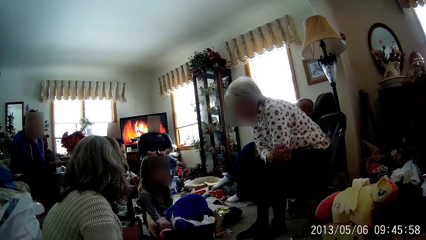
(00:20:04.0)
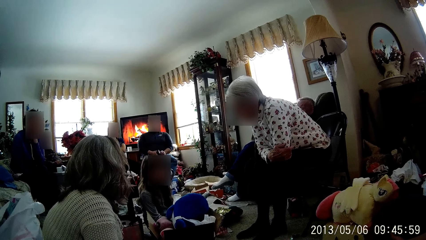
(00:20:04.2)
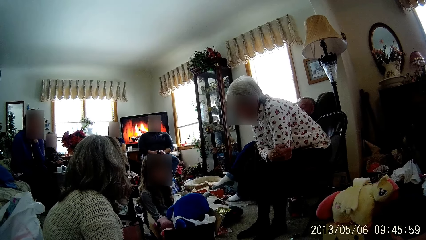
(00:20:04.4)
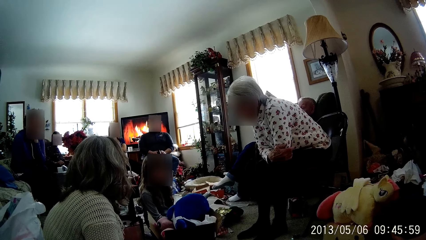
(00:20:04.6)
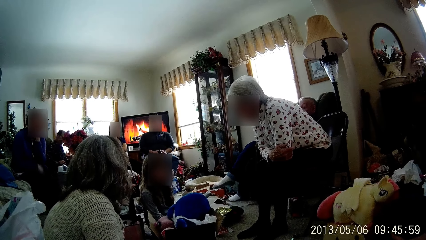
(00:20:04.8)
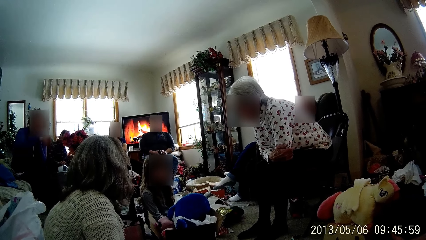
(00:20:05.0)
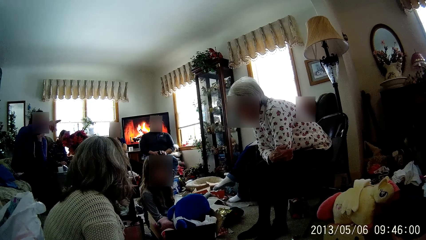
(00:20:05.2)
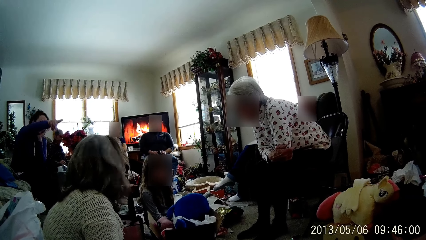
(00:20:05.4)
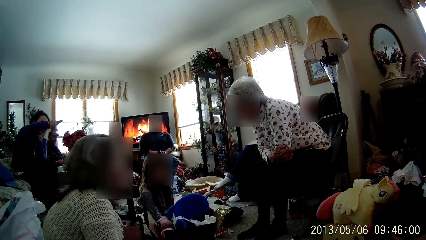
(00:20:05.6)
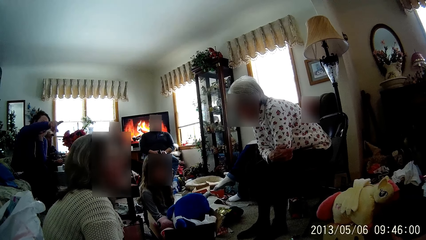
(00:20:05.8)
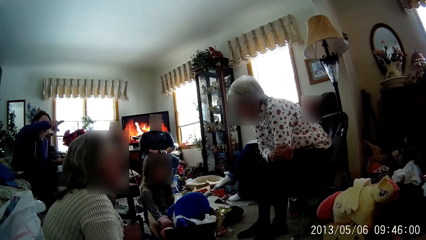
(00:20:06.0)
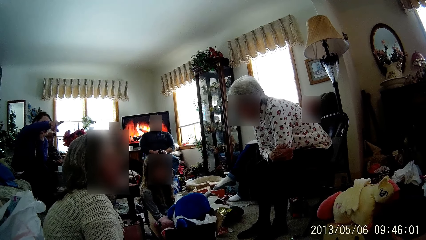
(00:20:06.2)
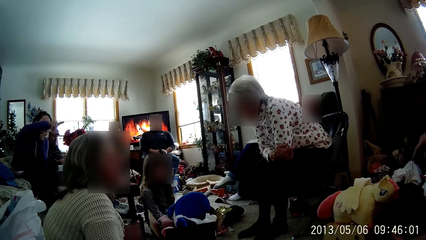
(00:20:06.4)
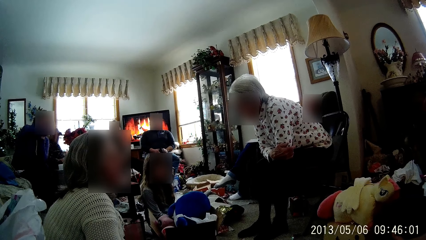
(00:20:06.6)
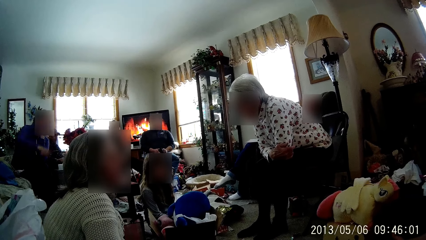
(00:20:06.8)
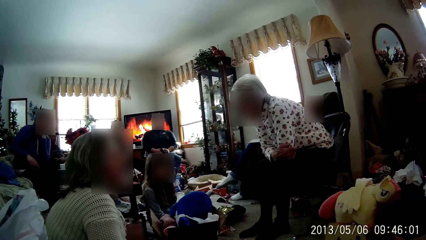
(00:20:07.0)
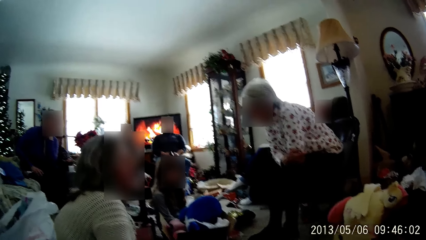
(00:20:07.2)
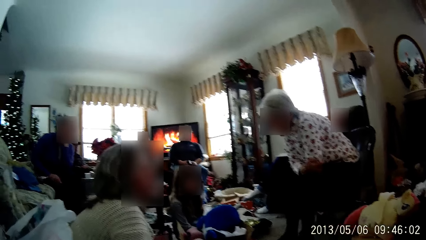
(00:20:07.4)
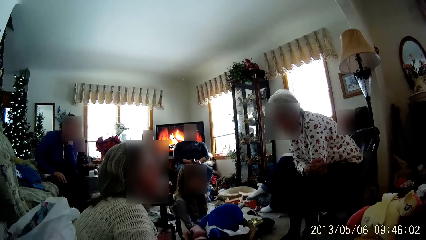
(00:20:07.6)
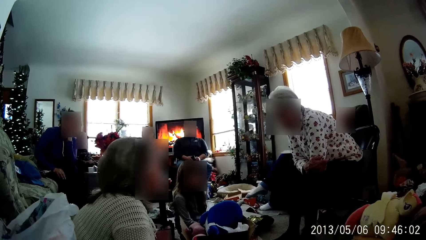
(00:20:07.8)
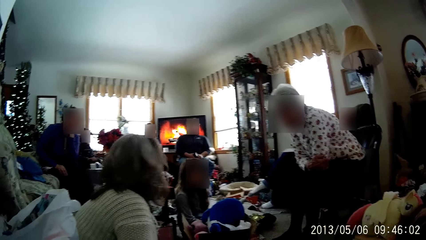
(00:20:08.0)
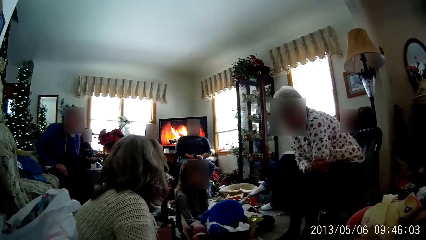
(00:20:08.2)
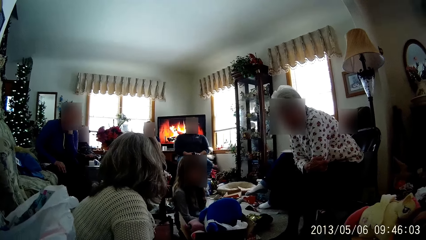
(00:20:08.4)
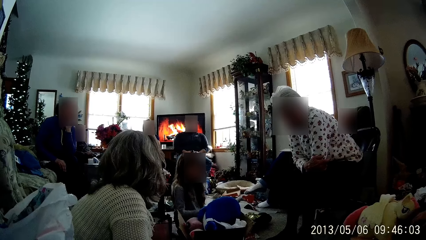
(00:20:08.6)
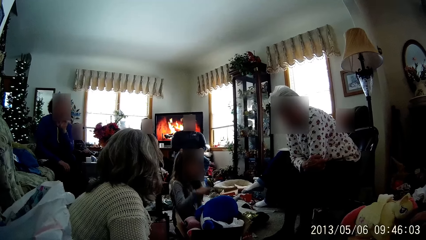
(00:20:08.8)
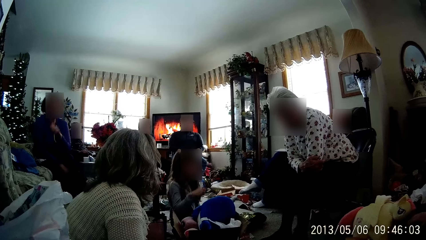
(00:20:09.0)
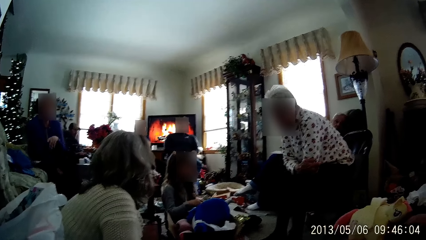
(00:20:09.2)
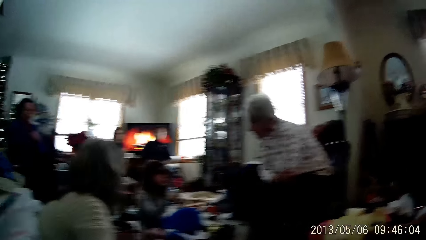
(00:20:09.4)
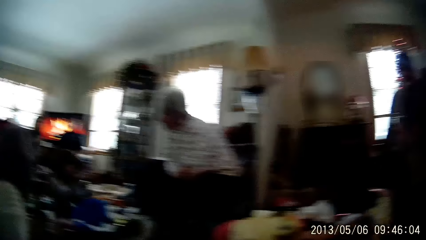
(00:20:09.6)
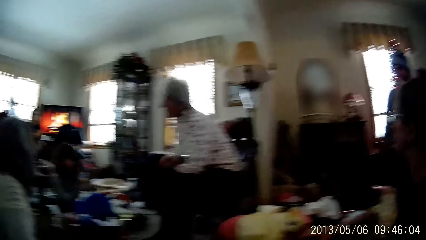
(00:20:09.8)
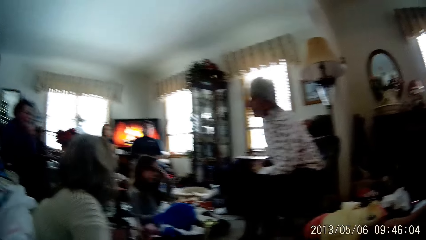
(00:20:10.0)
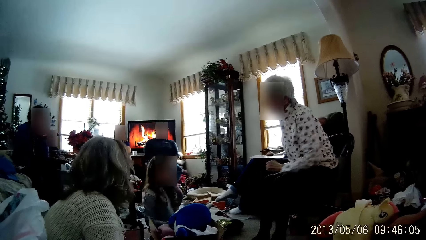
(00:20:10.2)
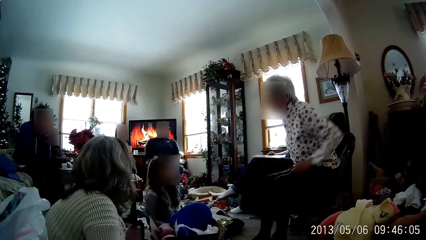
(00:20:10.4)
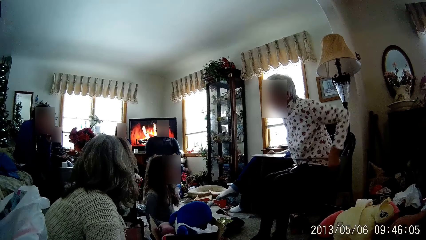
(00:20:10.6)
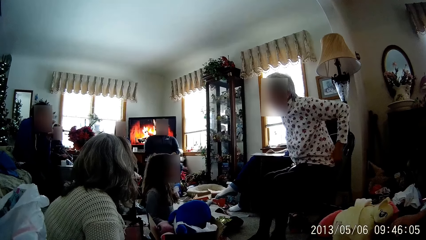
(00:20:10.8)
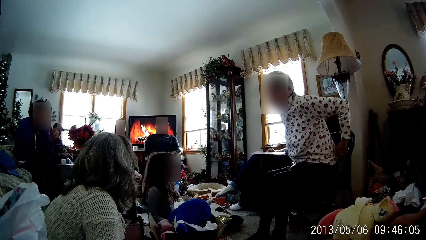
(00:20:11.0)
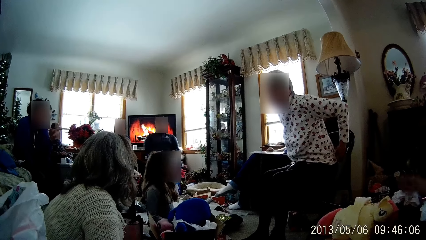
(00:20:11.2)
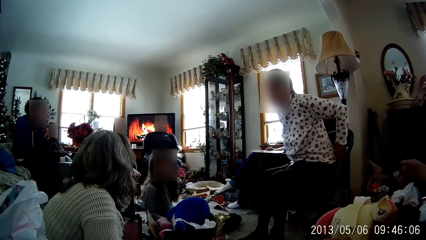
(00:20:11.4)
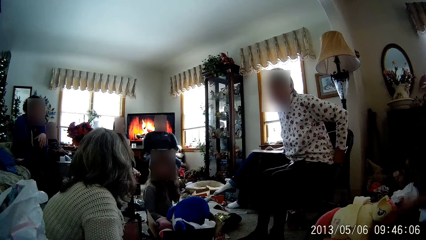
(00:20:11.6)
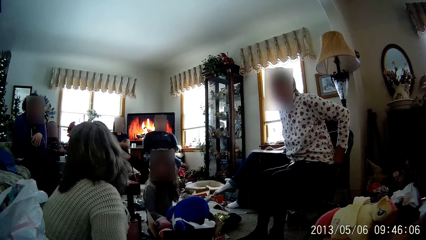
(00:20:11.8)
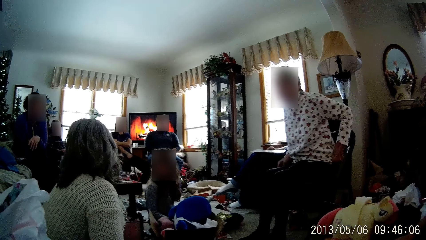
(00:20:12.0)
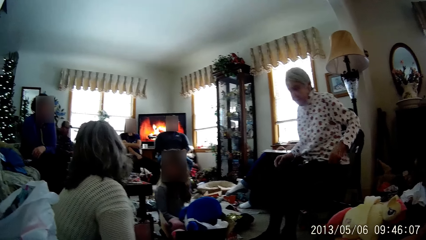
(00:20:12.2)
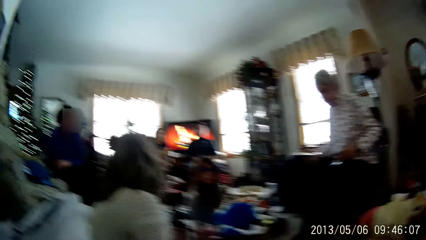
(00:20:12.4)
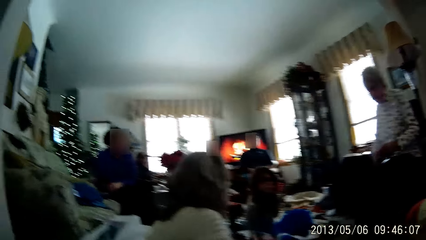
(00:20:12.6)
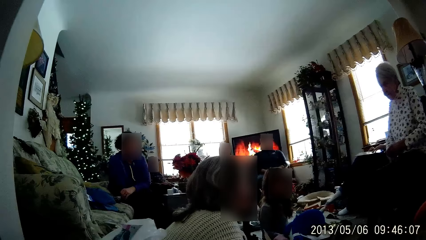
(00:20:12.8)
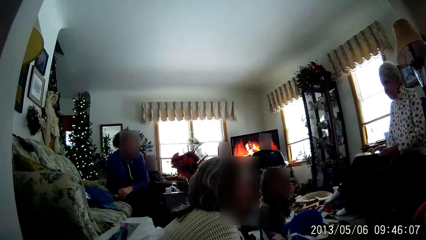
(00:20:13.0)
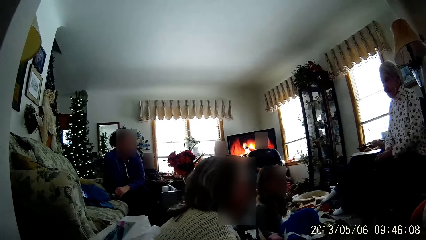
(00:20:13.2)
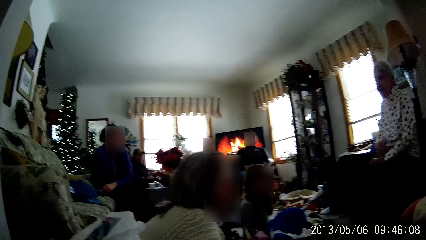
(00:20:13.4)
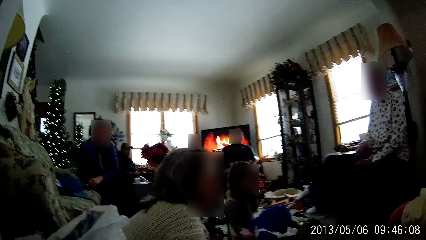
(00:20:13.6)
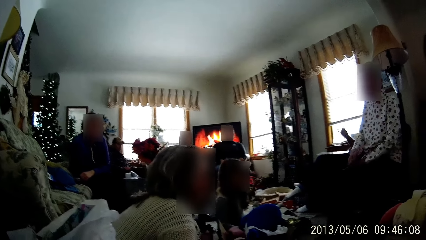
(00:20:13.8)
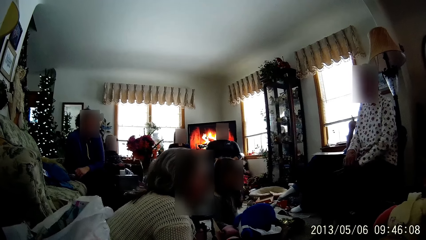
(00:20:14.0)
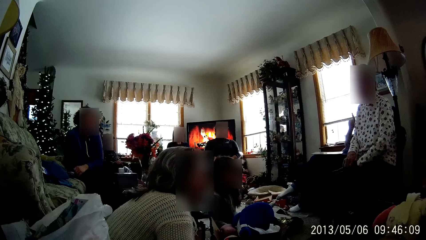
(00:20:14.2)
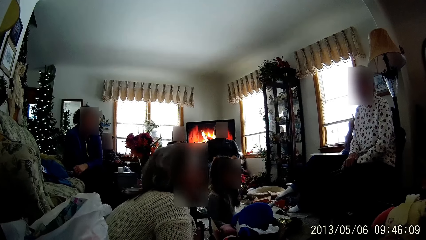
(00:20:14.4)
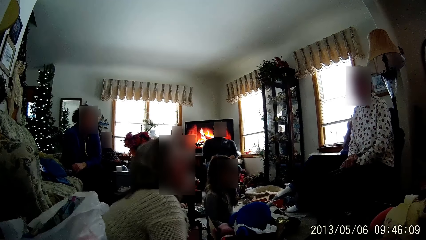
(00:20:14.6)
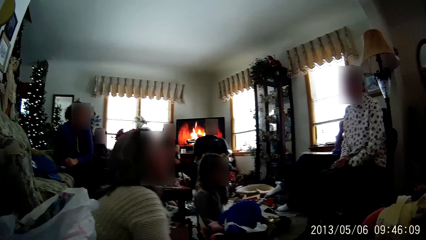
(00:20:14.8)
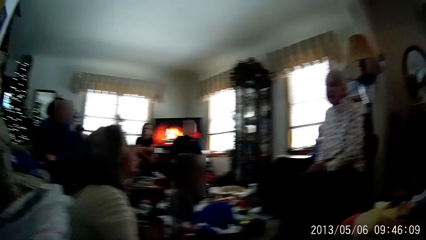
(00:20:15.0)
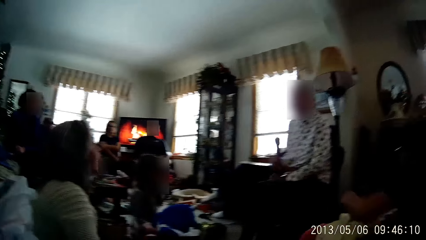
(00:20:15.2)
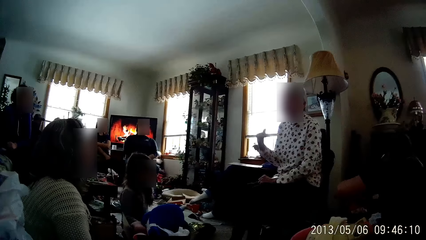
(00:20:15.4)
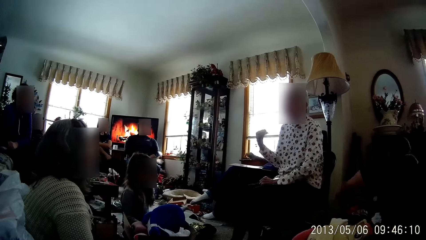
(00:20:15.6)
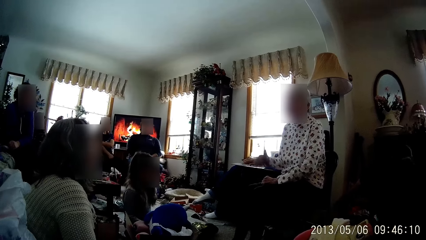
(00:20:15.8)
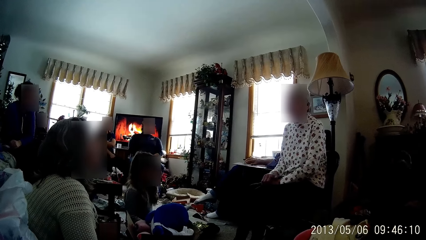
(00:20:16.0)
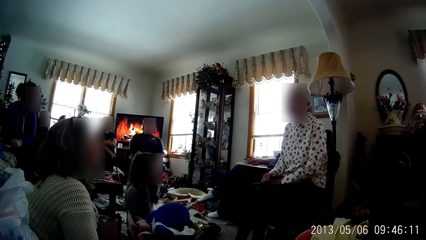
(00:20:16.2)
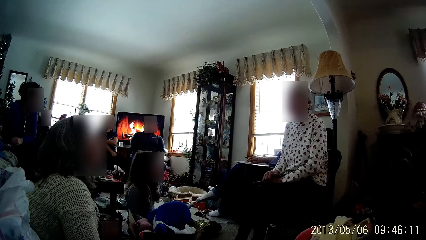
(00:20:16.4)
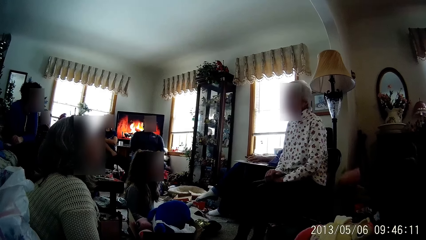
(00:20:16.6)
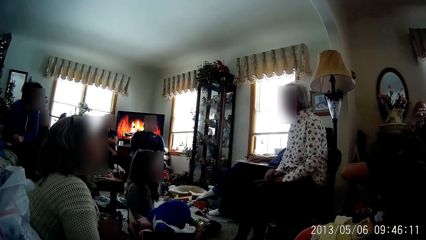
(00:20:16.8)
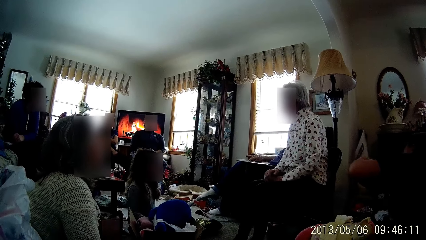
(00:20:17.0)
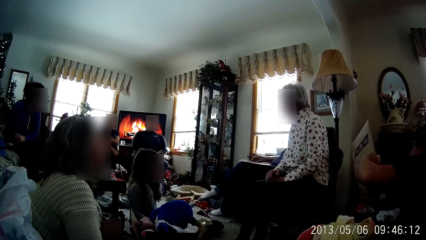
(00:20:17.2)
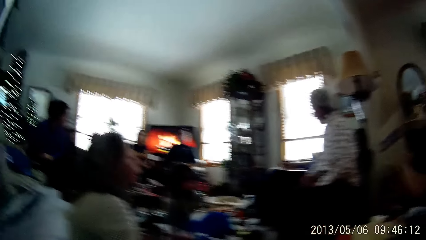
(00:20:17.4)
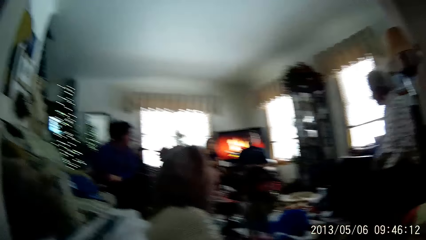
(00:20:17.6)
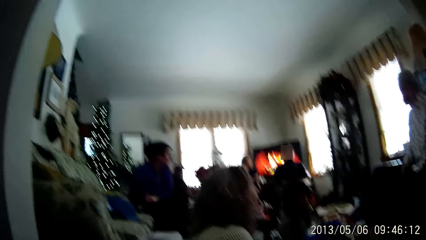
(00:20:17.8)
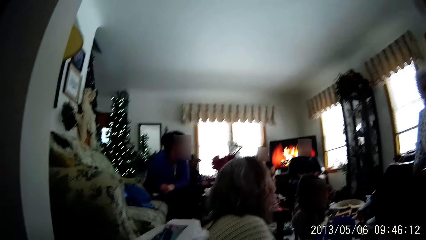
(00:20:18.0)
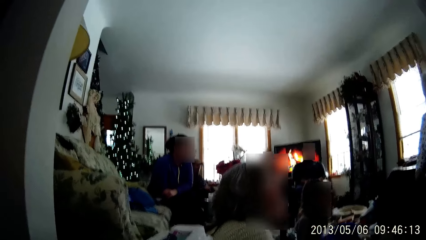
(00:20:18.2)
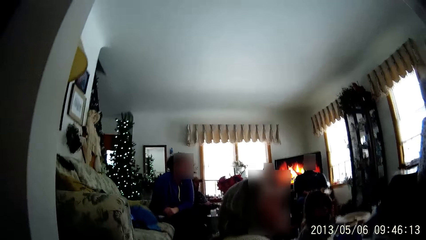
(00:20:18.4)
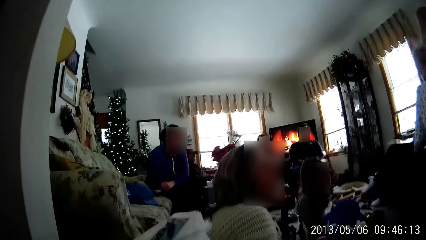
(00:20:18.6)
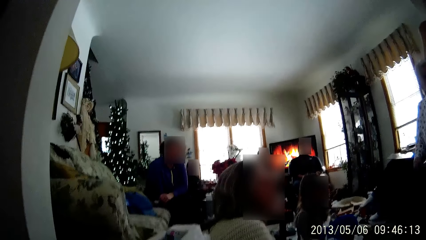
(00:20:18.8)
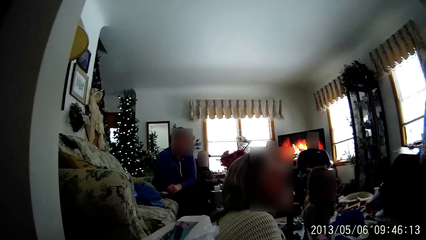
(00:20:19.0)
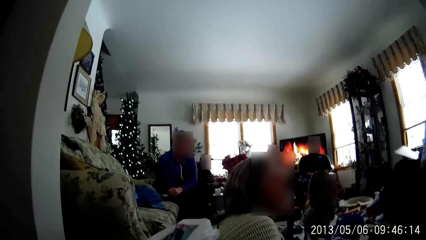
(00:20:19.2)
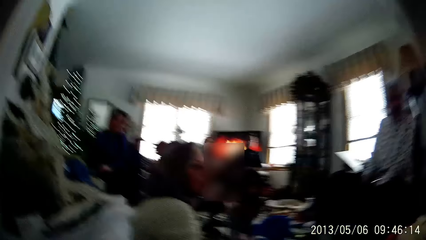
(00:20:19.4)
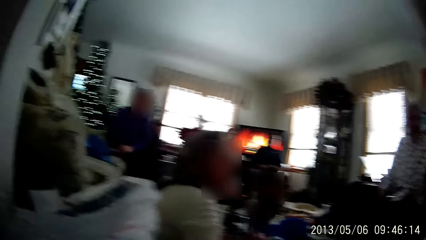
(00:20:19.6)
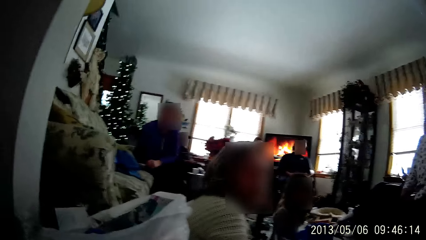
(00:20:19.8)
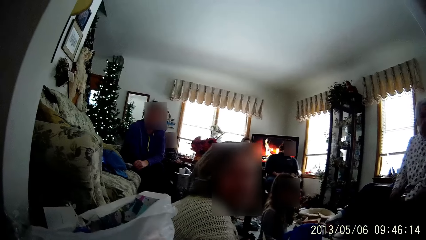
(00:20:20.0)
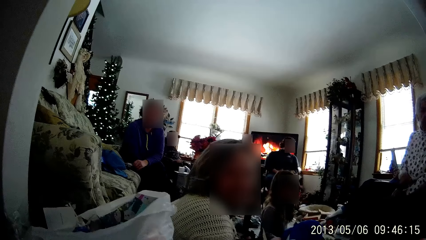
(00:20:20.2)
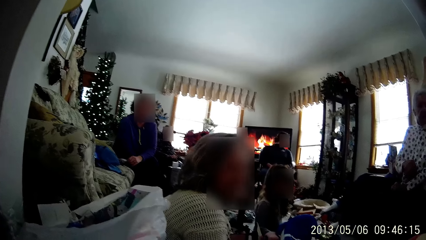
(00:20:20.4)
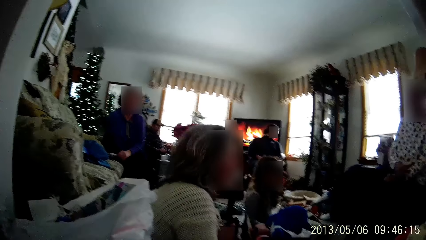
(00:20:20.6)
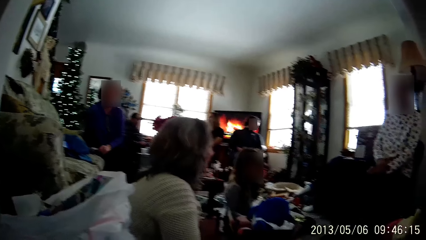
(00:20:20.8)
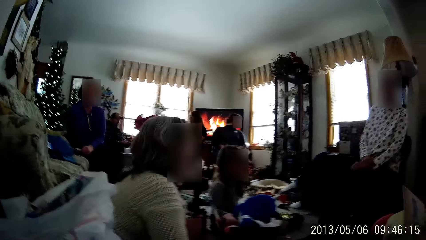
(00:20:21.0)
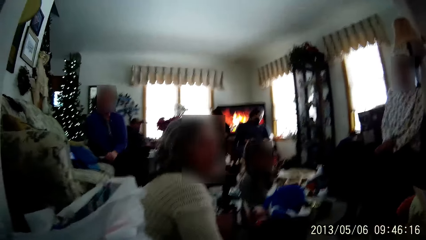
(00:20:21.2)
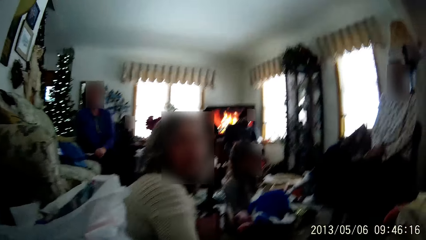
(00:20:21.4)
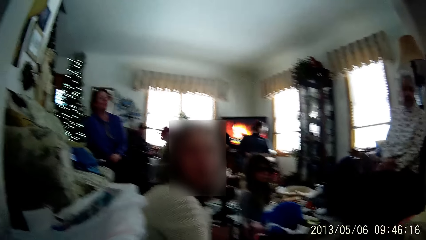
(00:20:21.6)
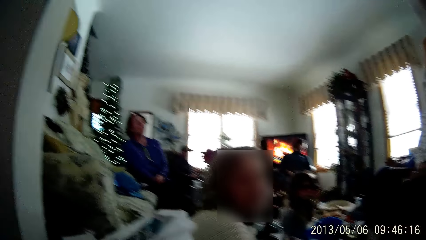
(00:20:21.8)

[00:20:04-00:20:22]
A person points towards something. Another person flips her hands. A third person straightens his shirts. A fourth person lifts her hands. The third person points towards something. A fifth person picks up a book. The fourth person lifts a book.
